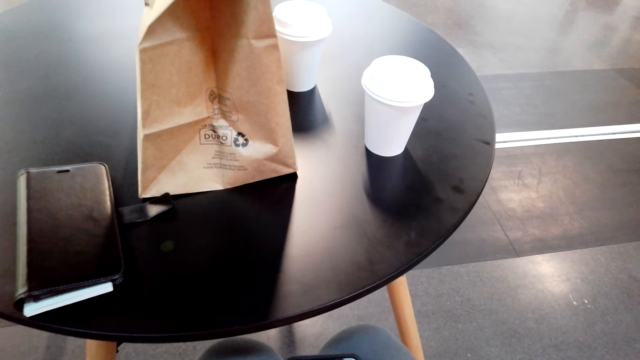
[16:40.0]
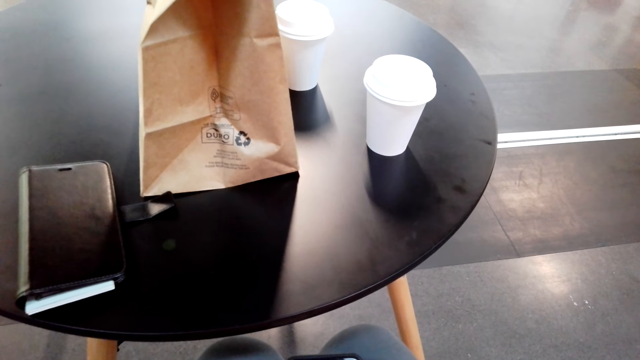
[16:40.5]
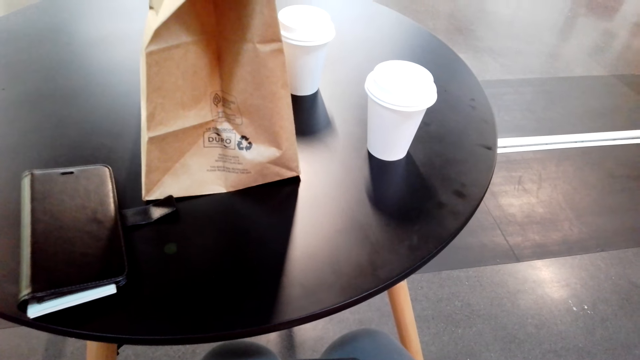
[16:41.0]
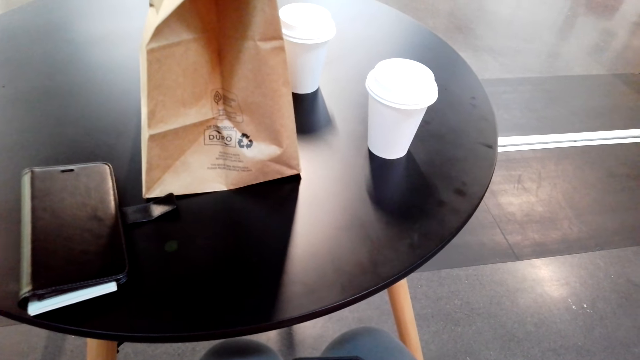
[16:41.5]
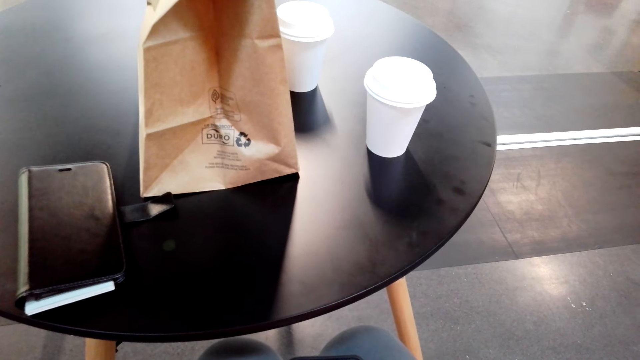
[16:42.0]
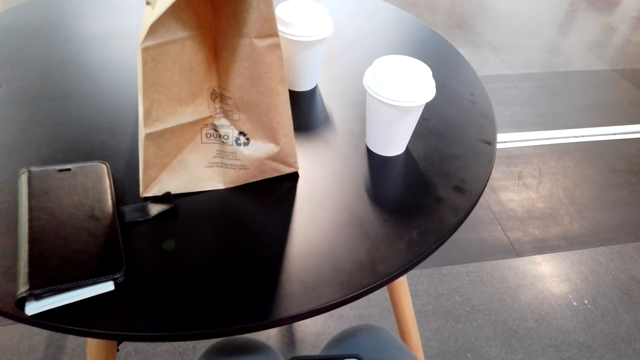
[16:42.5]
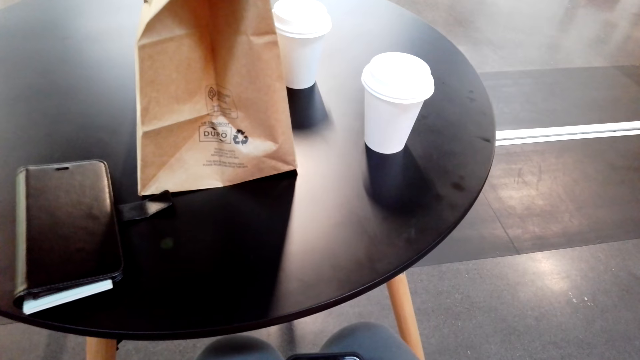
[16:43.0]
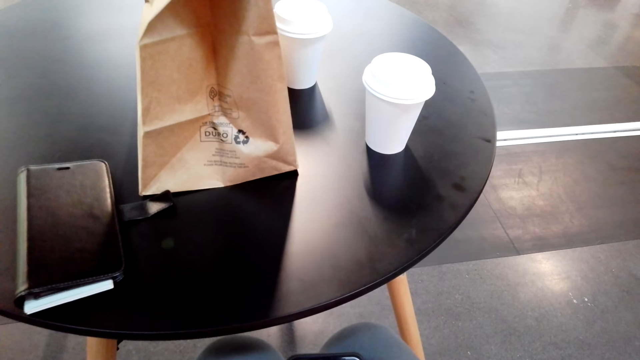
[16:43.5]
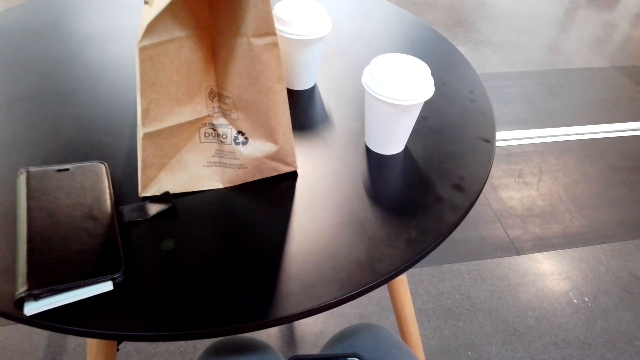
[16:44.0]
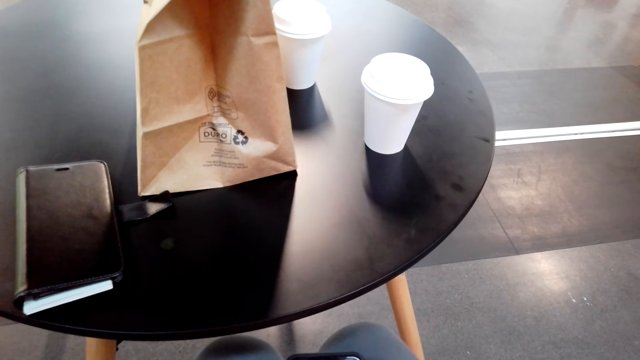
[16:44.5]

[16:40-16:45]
The camera wearer holds the phone.

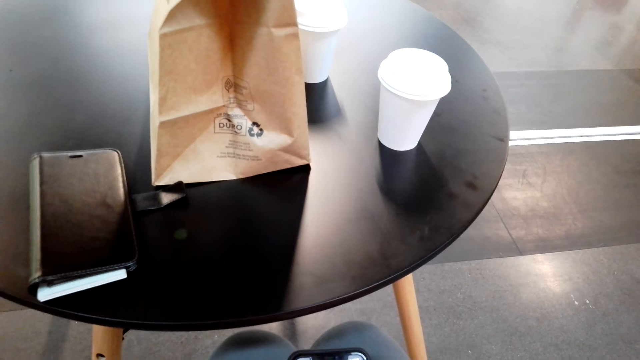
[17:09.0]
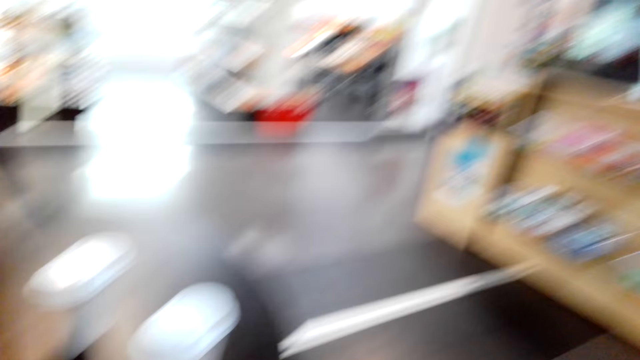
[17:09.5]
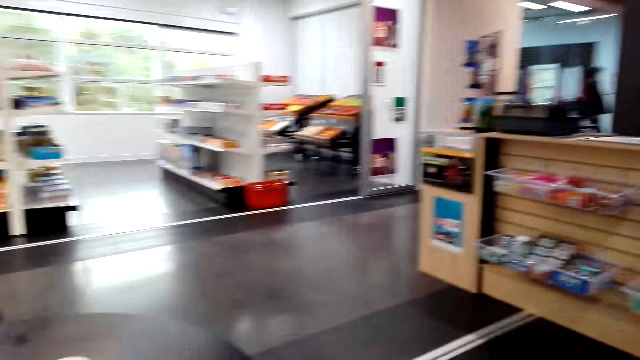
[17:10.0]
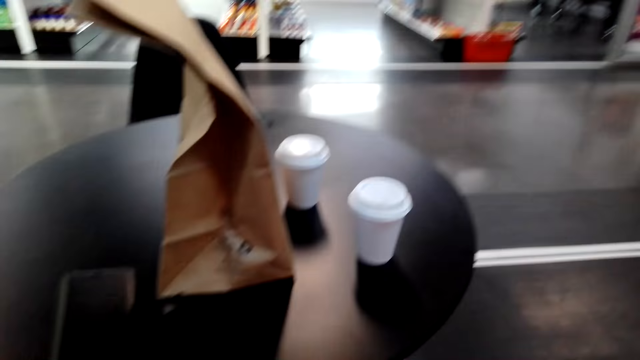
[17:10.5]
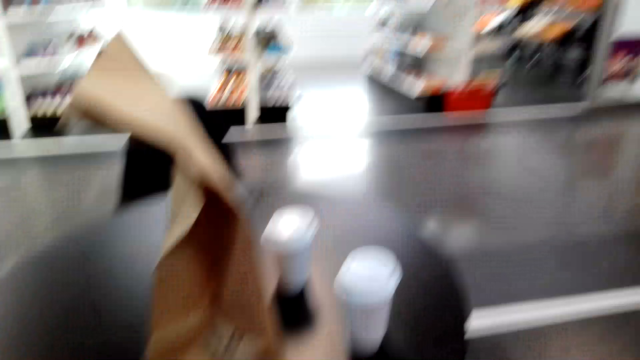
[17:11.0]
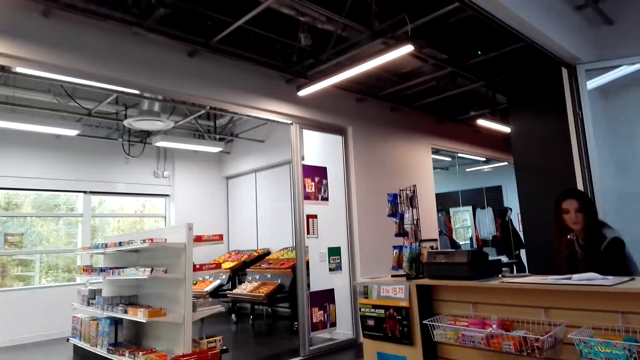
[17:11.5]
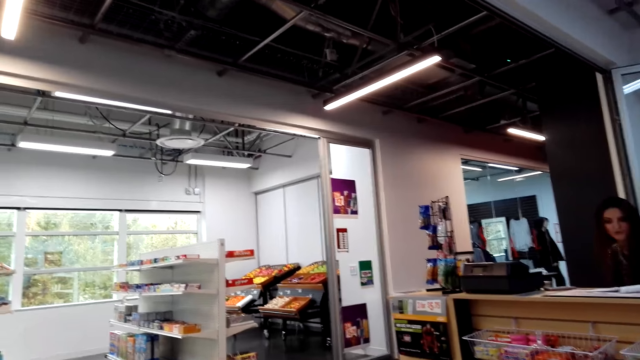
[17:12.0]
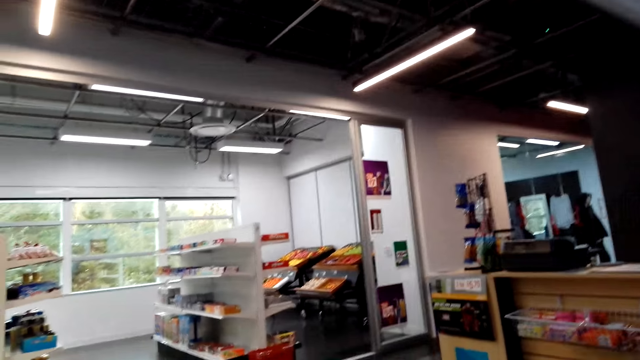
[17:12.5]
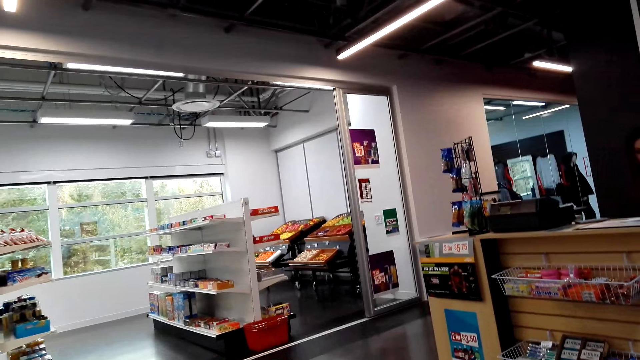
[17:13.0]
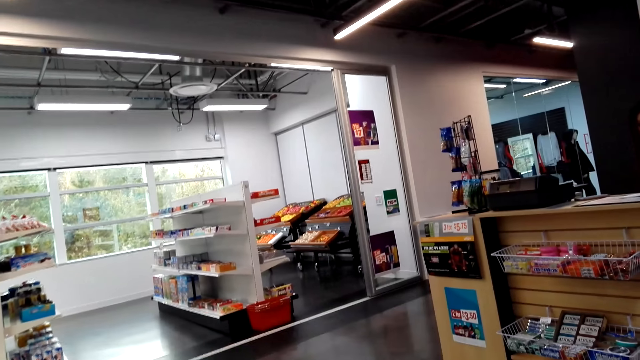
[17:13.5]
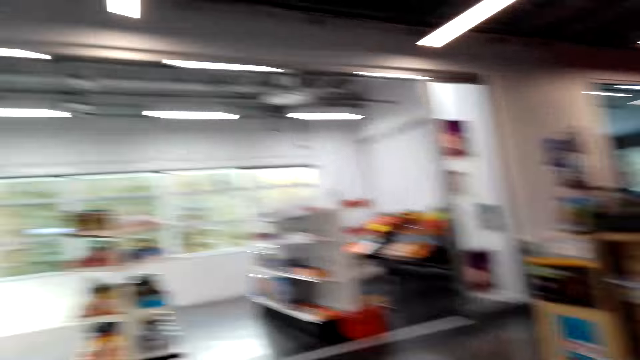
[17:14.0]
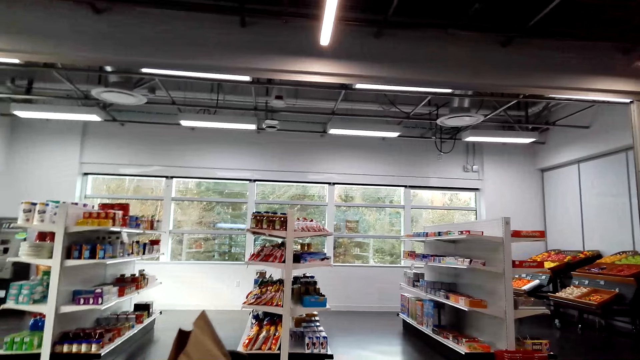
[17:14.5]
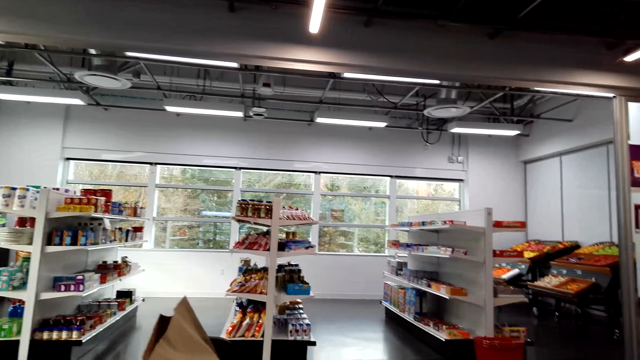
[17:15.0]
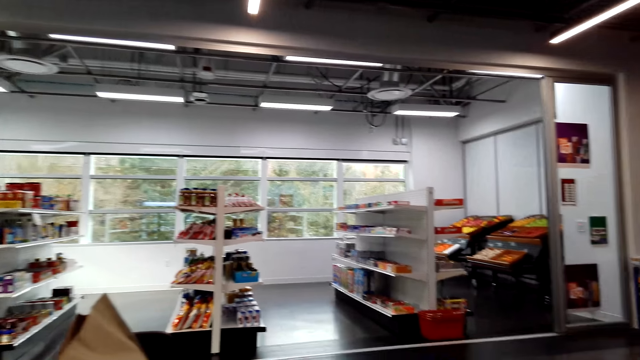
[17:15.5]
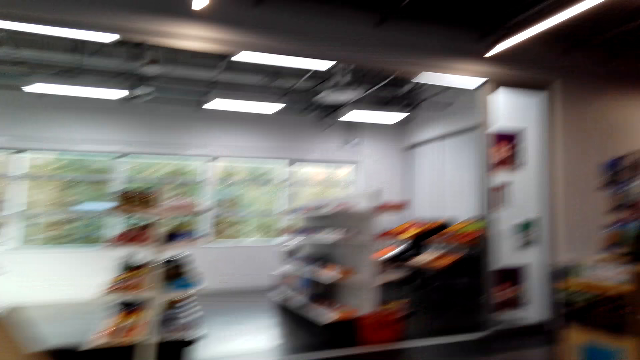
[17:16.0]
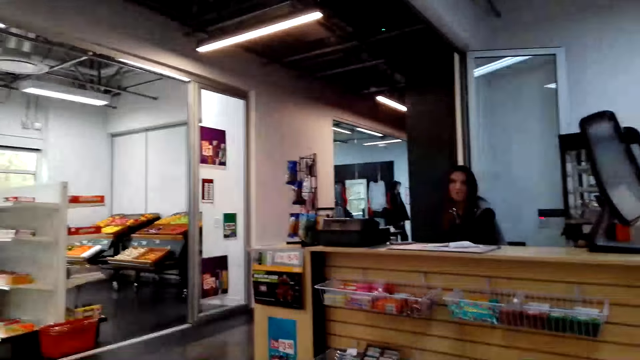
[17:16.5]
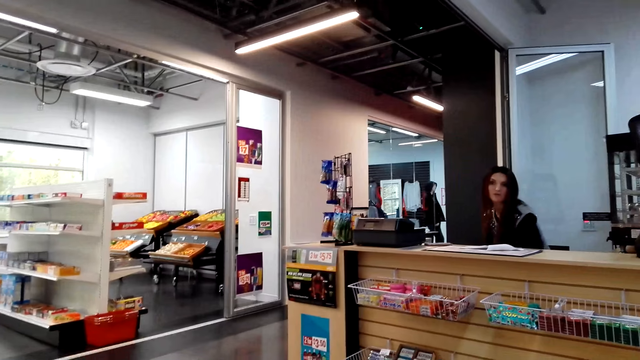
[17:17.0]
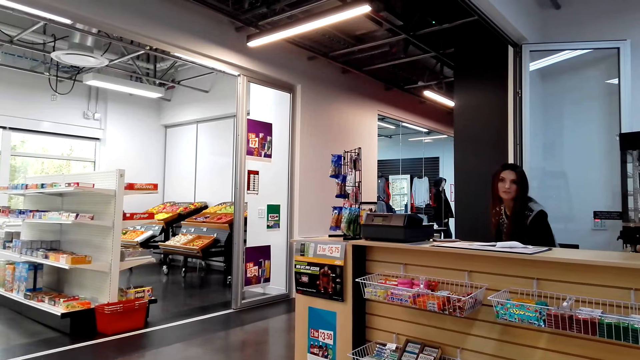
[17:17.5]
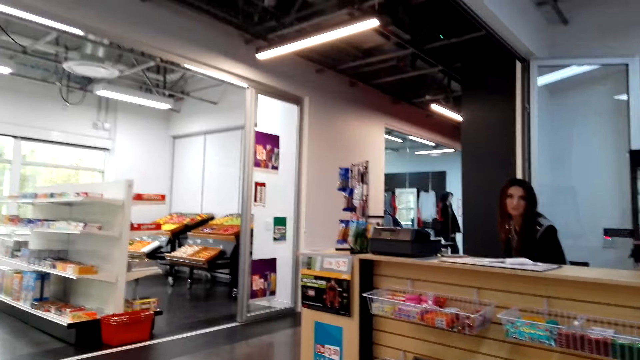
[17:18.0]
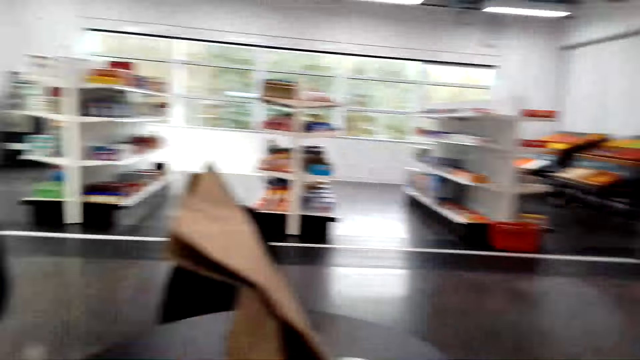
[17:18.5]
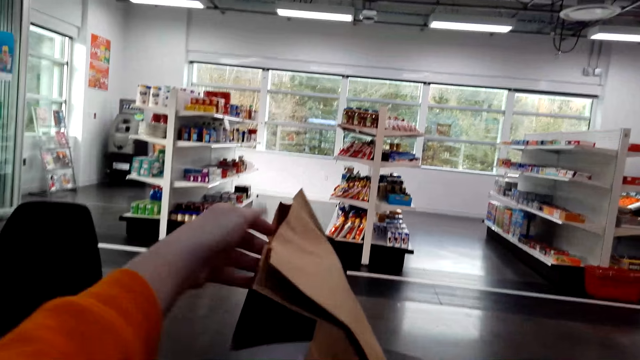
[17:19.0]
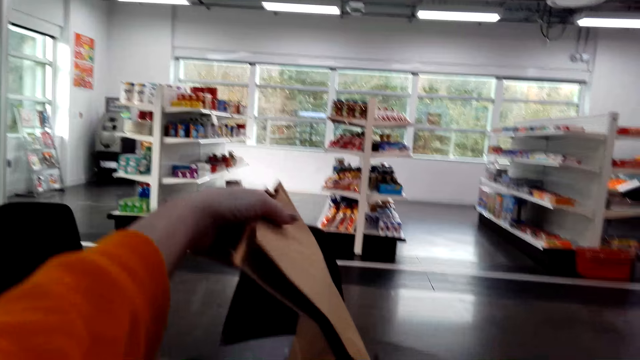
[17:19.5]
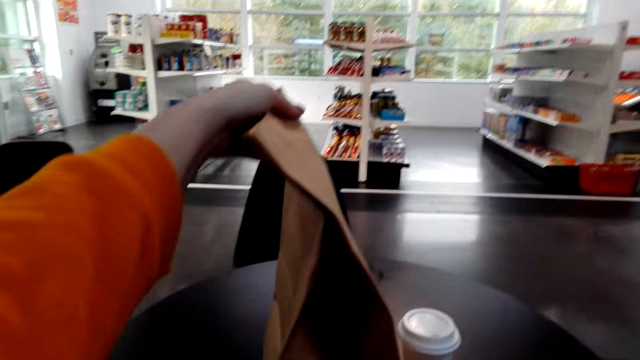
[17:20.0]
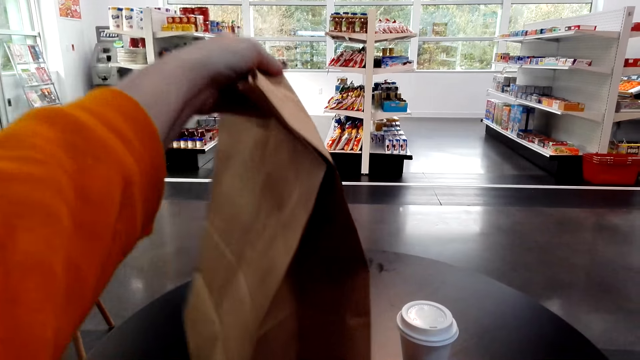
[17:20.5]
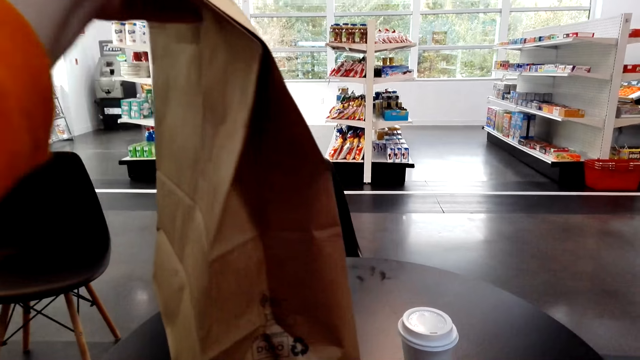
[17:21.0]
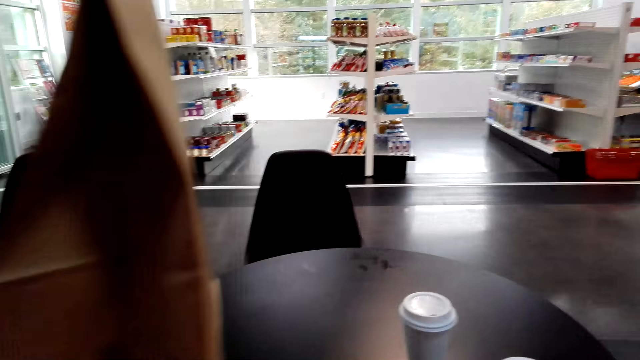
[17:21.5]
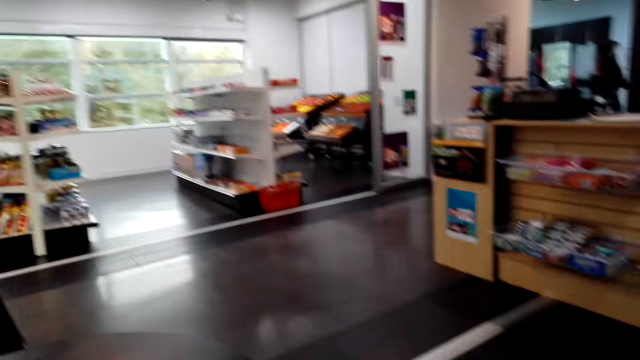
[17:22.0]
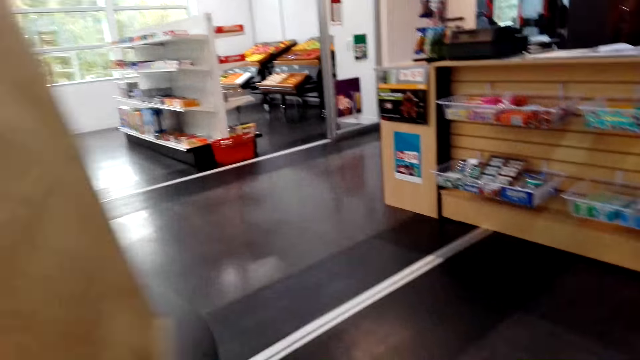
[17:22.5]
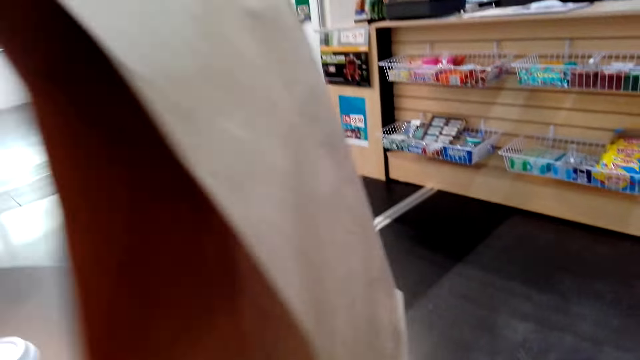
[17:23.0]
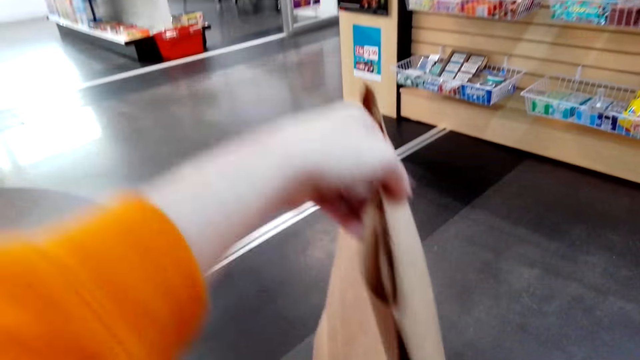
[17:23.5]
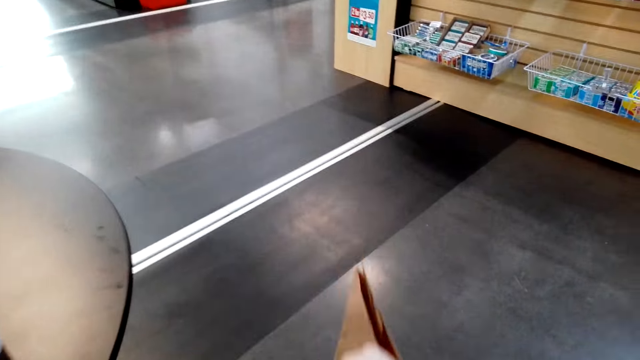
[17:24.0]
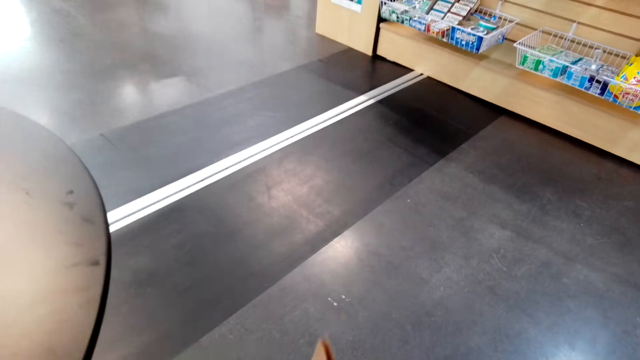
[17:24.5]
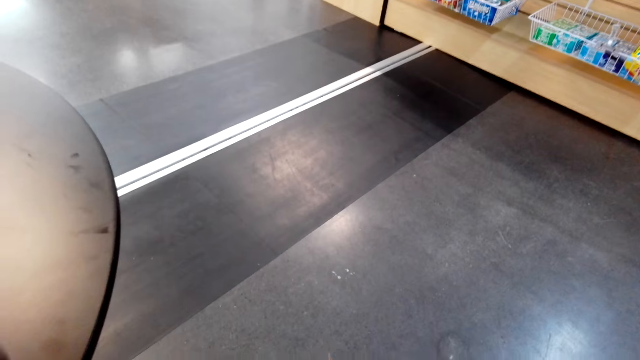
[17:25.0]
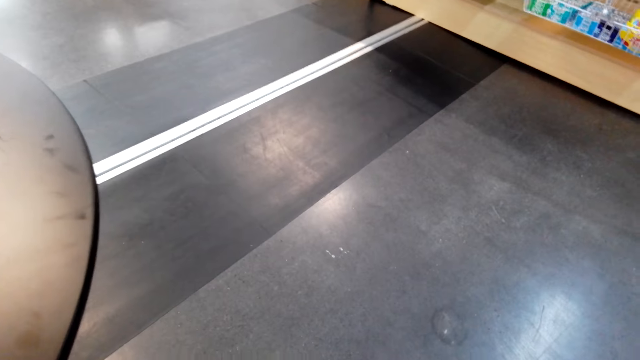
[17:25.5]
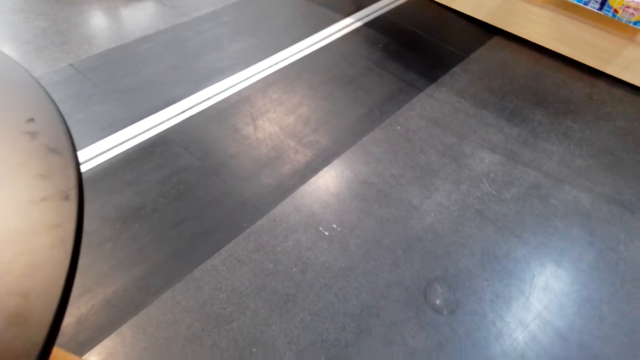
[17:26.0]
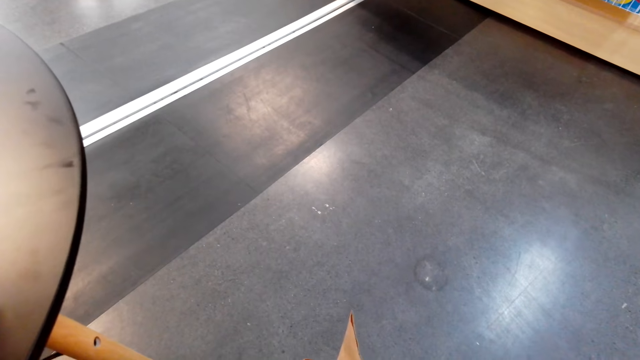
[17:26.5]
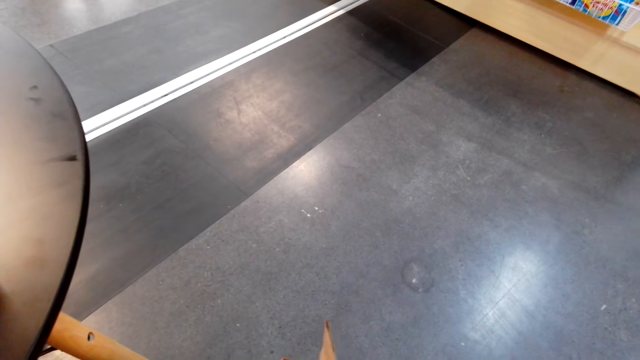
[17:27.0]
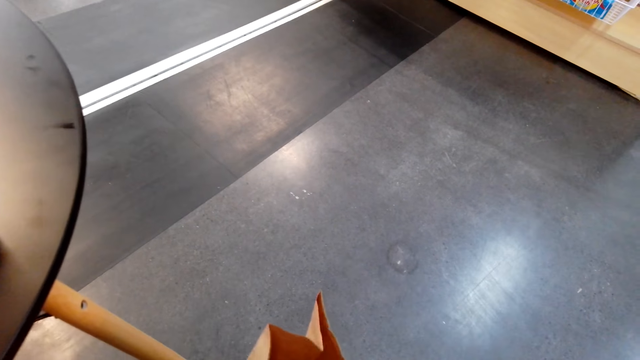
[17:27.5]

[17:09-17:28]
The camera wearer looks around the supermarket. They pick up the packet of snacks or brown bag. They place down the packet of snacks.
